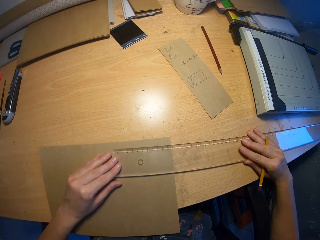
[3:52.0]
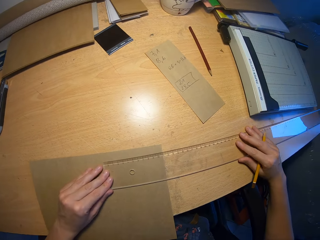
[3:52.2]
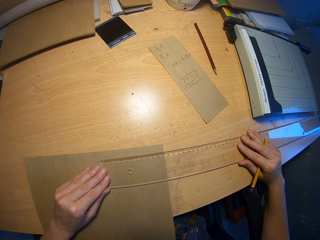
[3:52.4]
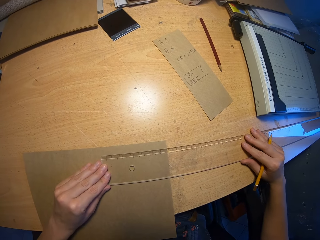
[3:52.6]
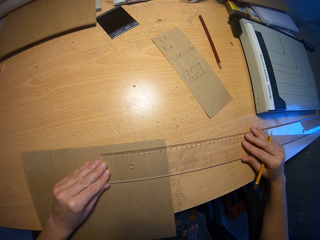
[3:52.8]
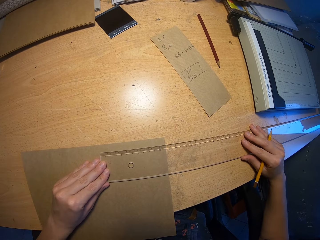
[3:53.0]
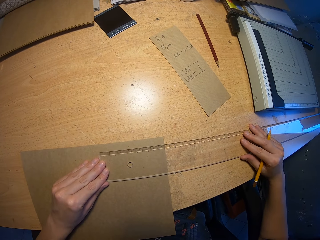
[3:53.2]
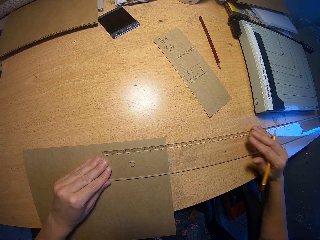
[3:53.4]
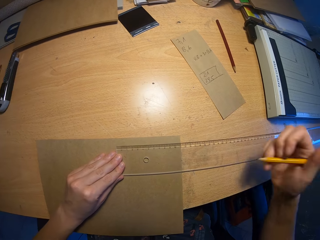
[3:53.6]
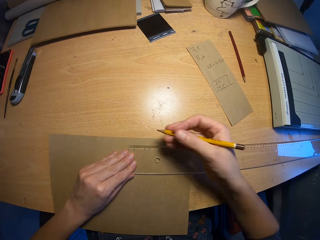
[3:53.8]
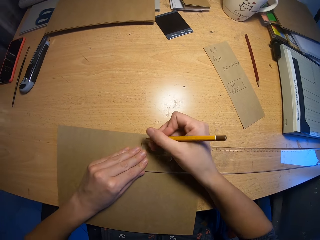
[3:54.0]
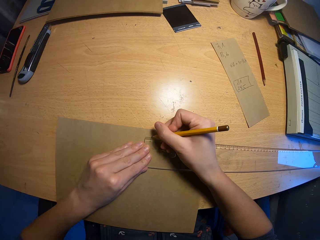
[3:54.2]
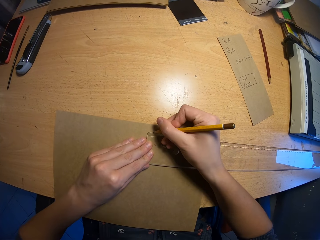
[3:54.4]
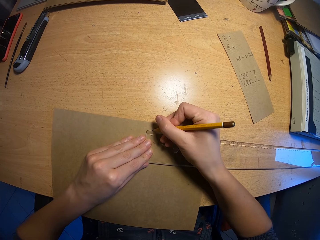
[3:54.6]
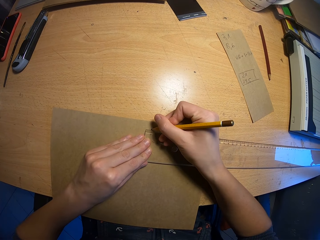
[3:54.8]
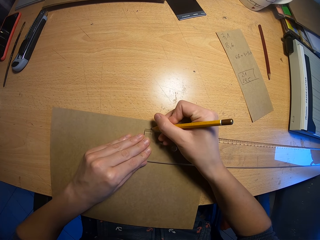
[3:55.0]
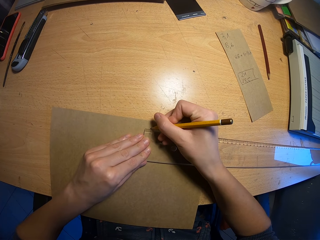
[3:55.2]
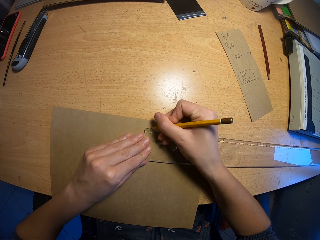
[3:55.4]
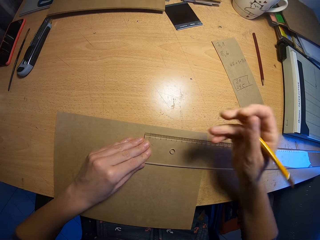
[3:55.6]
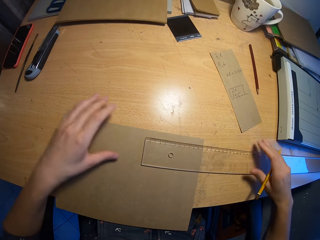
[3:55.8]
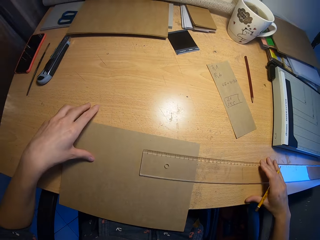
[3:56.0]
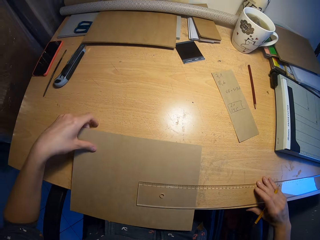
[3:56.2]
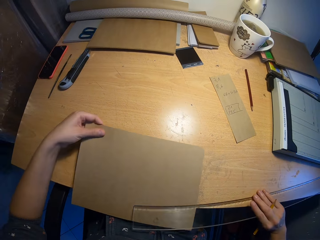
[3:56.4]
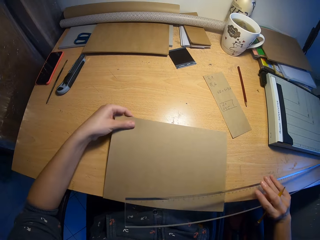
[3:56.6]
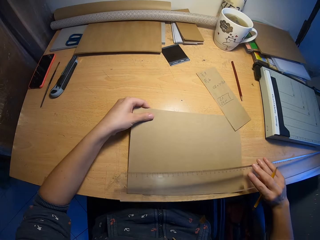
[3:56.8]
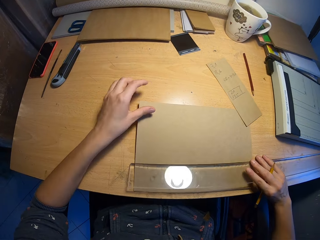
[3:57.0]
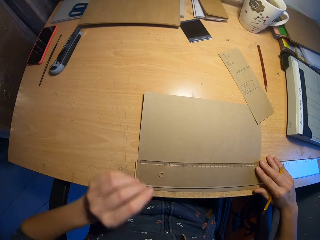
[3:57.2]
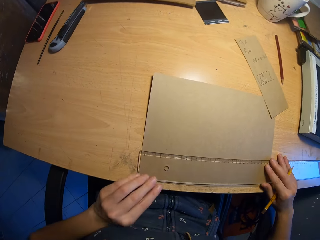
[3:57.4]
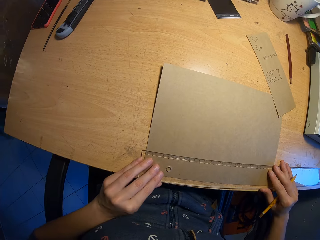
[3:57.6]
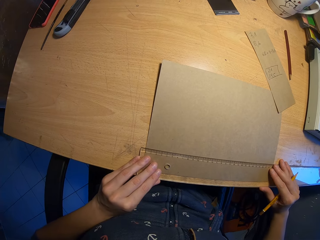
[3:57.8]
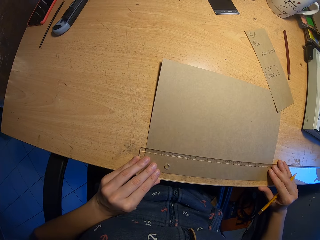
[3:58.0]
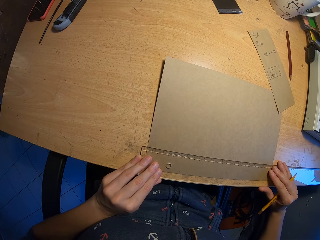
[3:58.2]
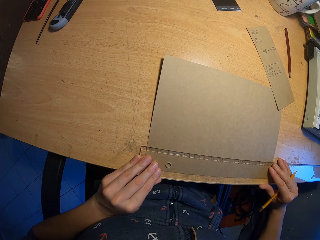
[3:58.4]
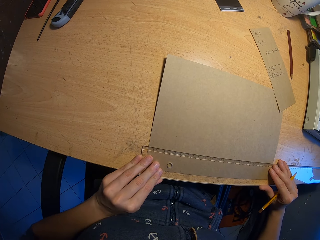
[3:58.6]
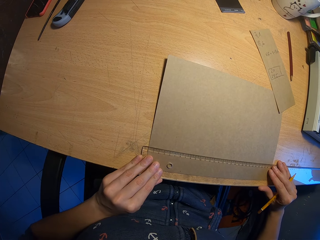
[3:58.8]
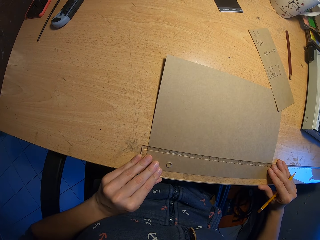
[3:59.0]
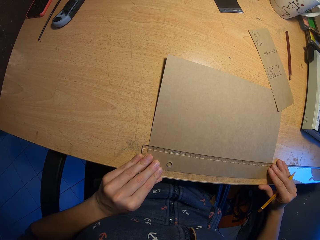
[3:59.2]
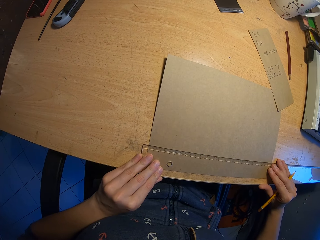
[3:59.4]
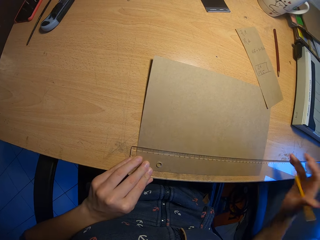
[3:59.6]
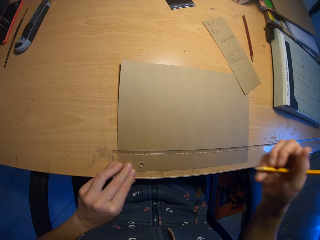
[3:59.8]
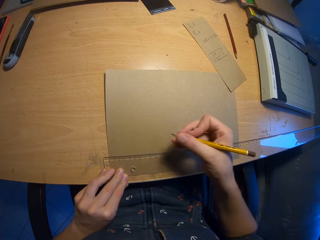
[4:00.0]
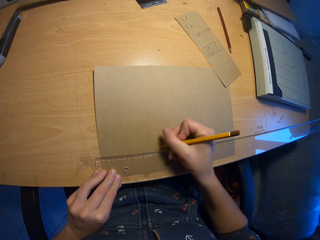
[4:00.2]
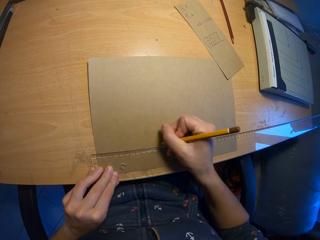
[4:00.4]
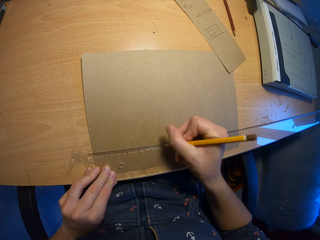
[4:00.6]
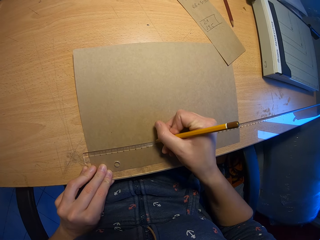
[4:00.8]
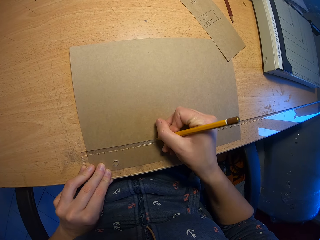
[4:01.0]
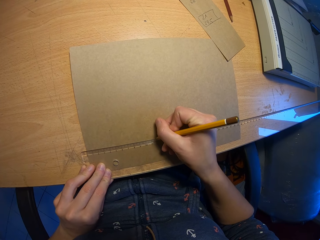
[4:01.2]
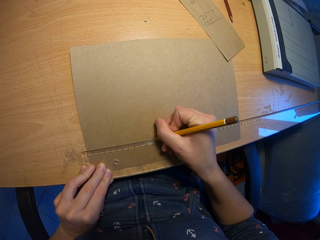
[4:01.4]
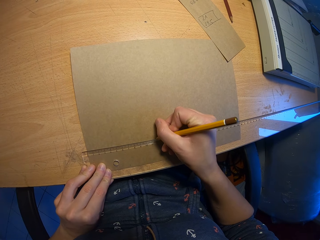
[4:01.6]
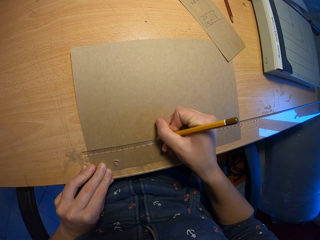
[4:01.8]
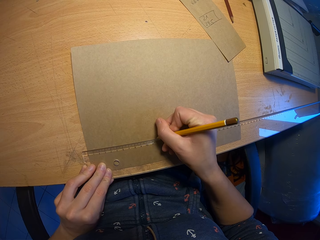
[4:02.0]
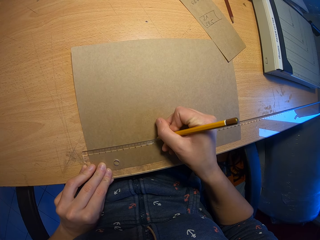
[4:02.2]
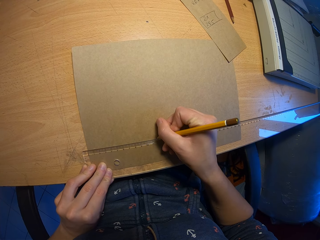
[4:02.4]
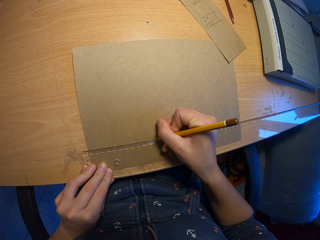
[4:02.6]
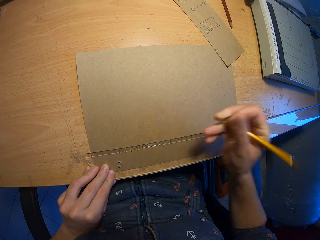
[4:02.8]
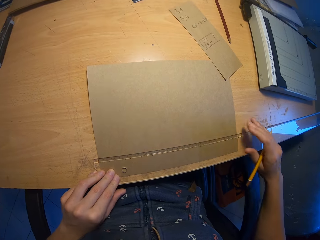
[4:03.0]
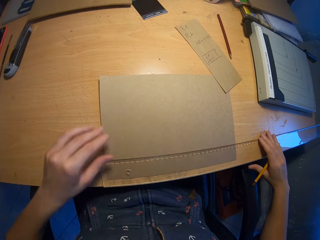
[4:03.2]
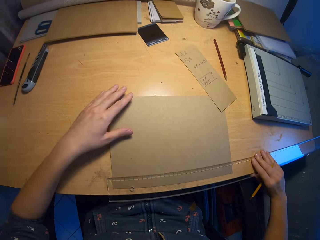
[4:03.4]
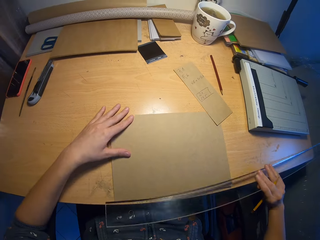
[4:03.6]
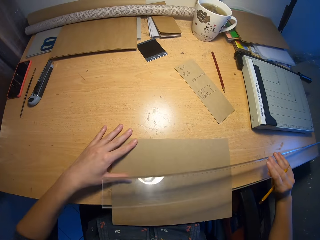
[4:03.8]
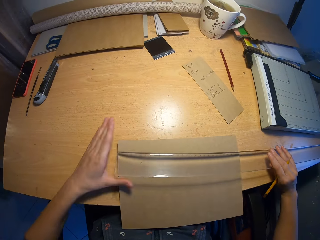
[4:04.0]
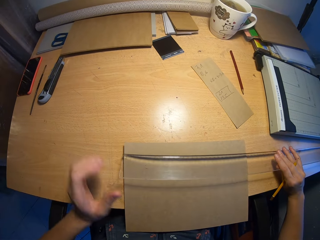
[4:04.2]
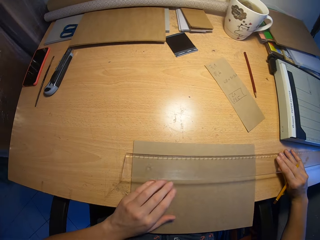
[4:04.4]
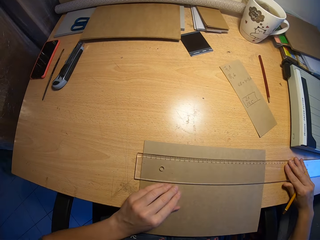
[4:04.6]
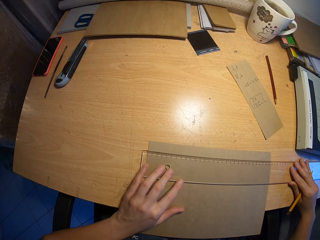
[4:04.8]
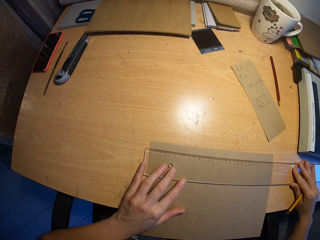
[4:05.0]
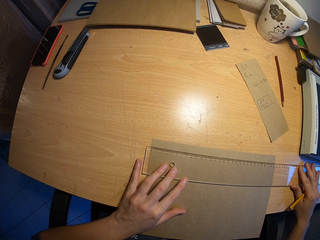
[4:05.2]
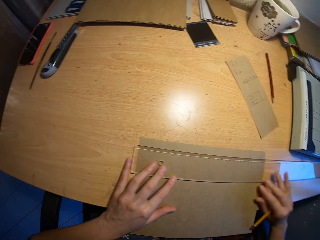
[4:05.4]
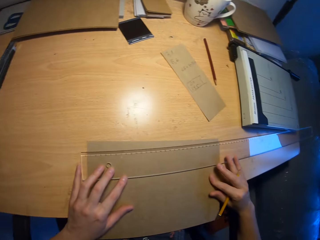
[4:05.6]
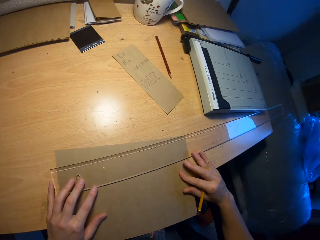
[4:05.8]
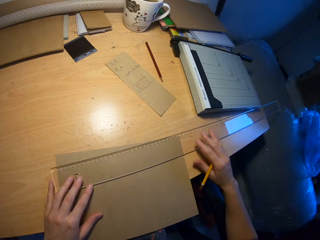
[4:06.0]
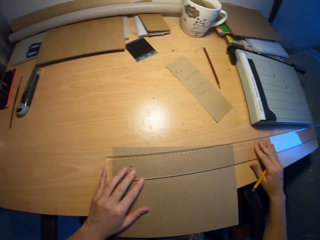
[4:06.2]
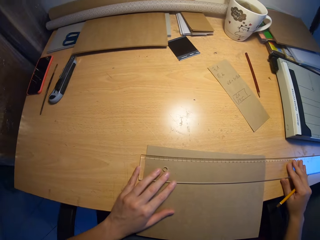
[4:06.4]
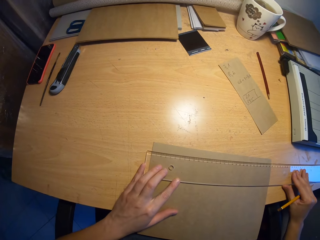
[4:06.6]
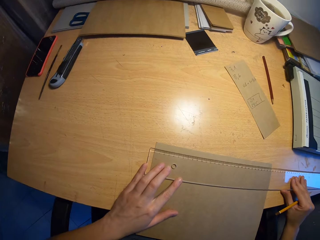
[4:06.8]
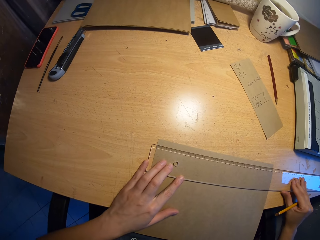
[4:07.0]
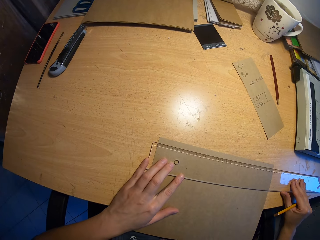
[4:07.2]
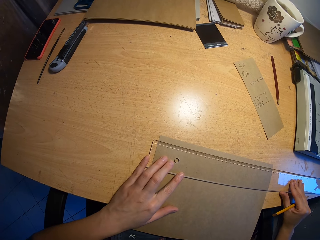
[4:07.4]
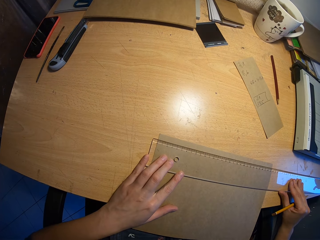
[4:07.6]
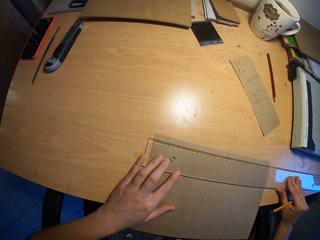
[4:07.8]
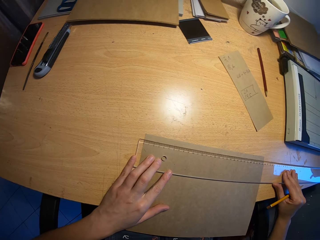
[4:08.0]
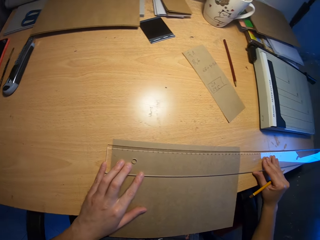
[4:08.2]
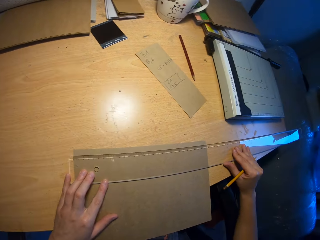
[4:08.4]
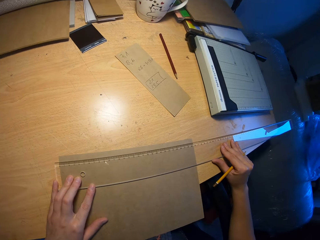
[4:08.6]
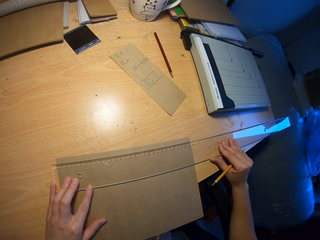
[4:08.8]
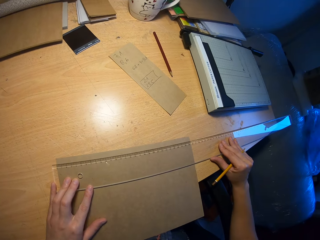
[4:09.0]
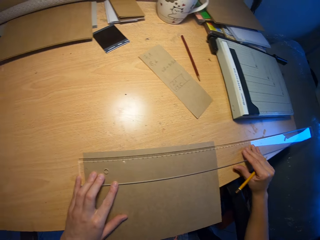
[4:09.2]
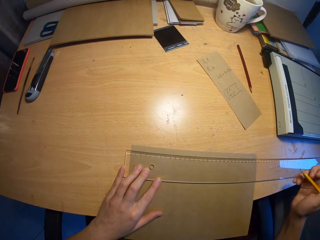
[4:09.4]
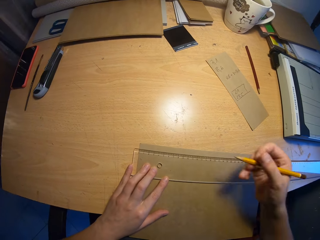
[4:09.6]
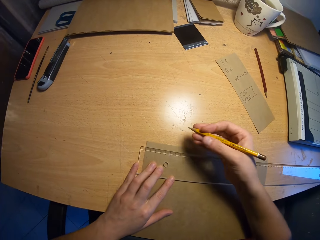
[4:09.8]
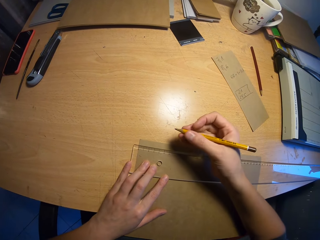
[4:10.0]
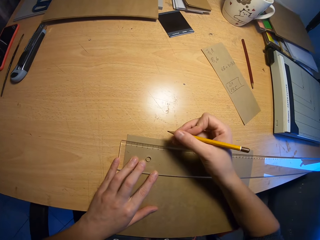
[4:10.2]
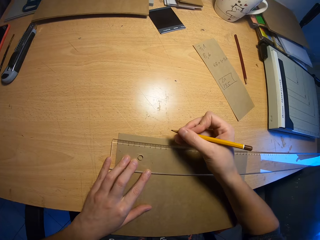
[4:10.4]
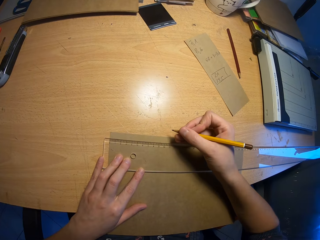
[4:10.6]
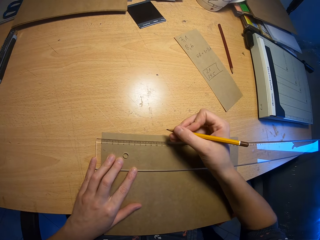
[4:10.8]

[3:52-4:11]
The camera wearer drops the ruler on the brown paper on the table with his right hand. He adjusts the ruler on the brown paper on the table with his hands. He measures the paper. He marks a point on the brown paper on the table with the pencil in his right hand. He picks the ruler from the brown paper on the table with his right hand and moves the brown paper on the table with his left hand. He drops the ruler on the brown paper on the table with his right hand. He adjusts the ruler on the brown paper on the table with his hands. He measures the paper. He marks a point on the brown paper on the table with the pencil in his right hand. He picks the ruler from the brown paper on the table with his right hand and moves the brown paper on the table with his left hand. He drops the ruler on the brown paper on the table with his right hand. He adjusts the ruler on the brown paper on the table with his hands. He moves the brown paper on the table with his right hand. He adjusts the ruler on the brown paper on the table with his hands. He measures the paper.

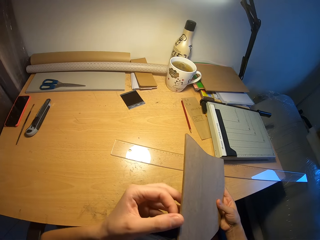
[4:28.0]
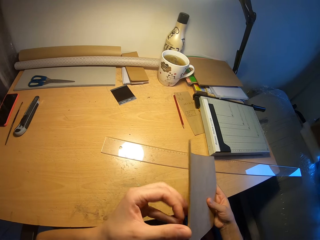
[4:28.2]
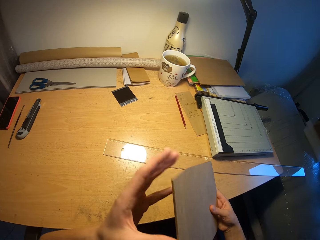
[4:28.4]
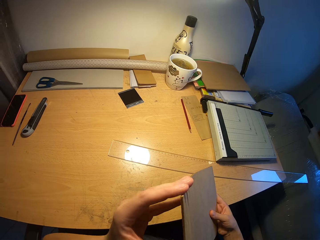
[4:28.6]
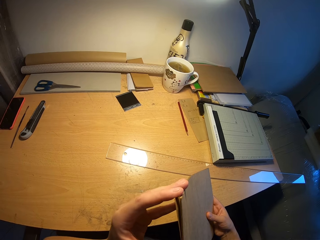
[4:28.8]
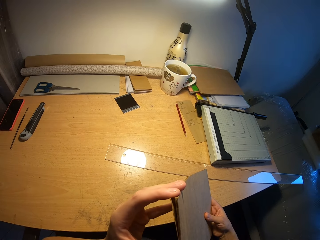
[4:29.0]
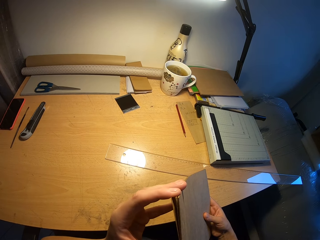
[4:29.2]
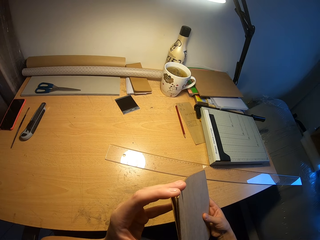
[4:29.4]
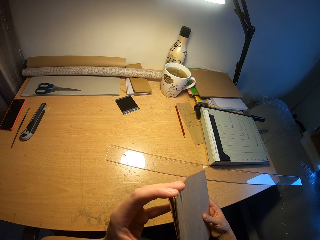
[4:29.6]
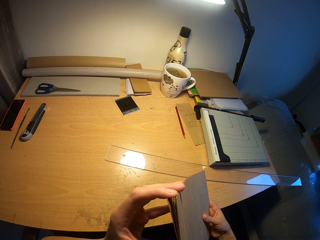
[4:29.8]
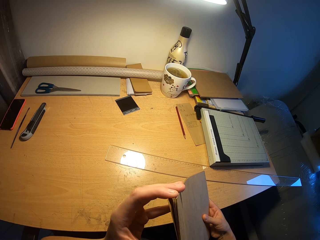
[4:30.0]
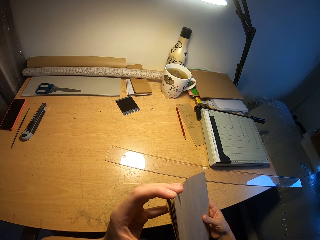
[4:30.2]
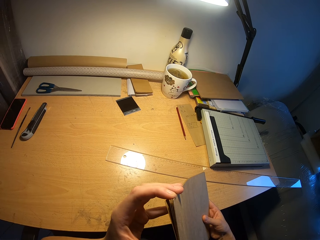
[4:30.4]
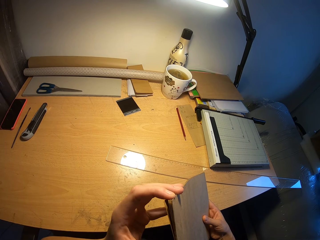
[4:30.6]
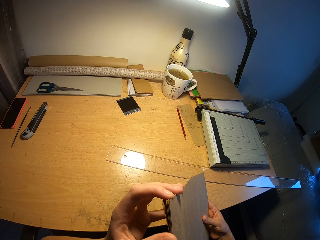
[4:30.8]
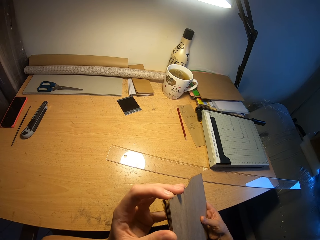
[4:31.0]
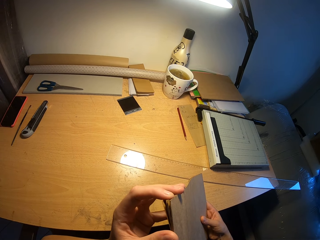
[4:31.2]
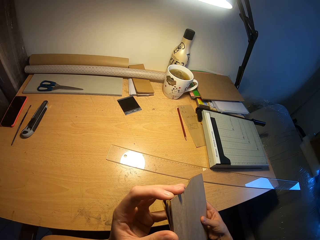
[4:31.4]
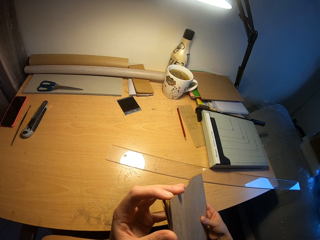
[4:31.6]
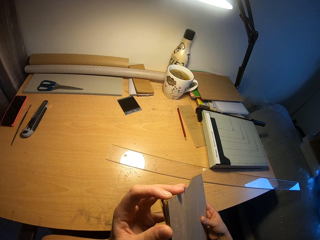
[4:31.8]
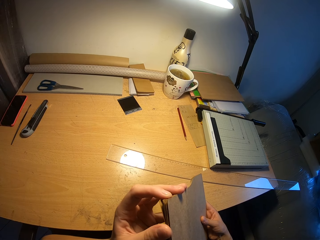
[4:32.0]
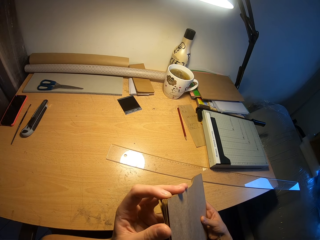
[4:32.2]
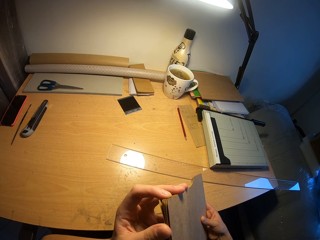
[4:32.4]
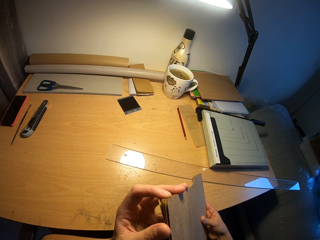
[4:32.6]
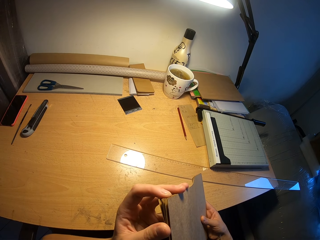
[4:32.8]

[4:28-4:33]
The camera wearer peruses the papers.
